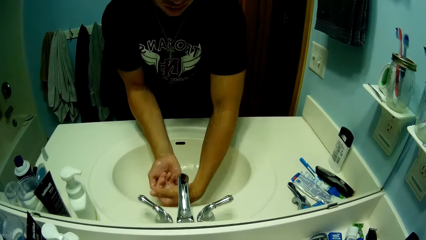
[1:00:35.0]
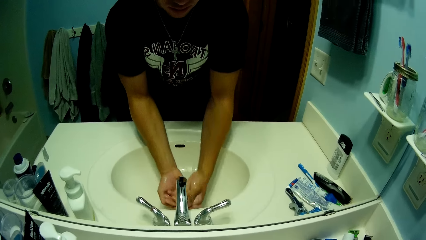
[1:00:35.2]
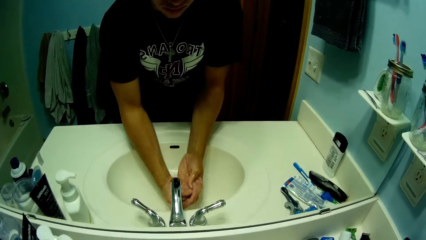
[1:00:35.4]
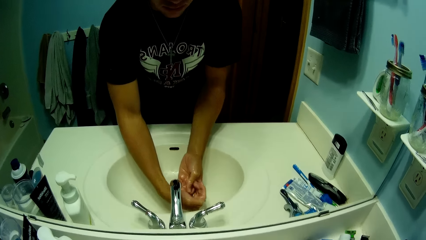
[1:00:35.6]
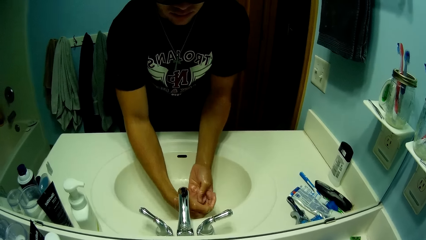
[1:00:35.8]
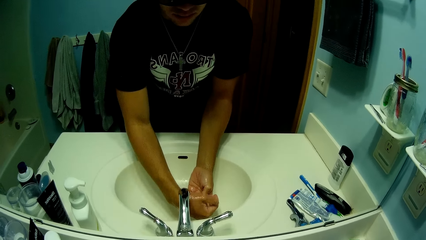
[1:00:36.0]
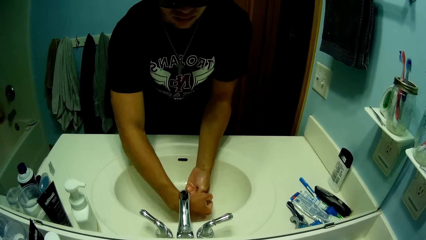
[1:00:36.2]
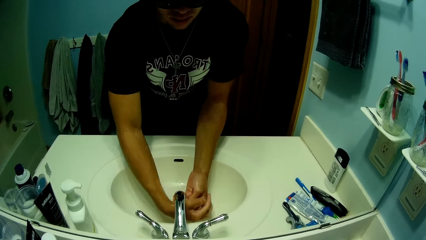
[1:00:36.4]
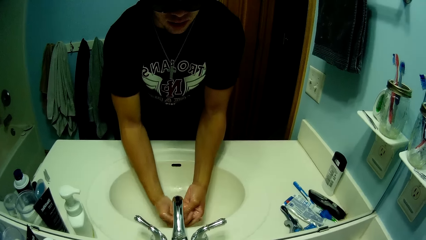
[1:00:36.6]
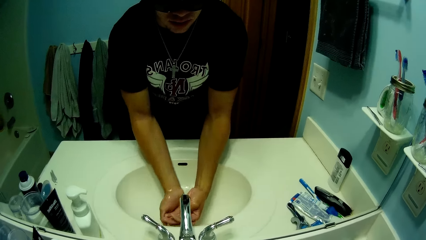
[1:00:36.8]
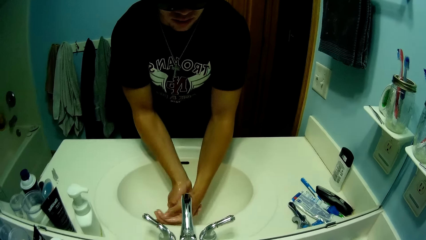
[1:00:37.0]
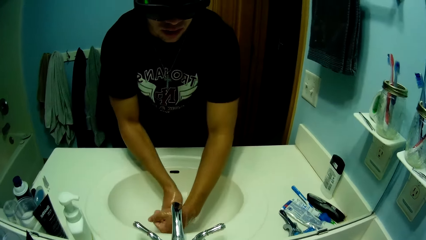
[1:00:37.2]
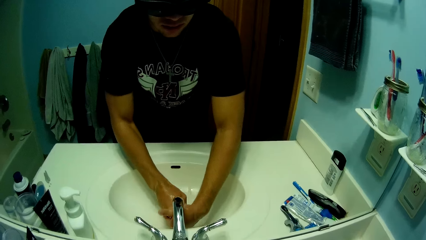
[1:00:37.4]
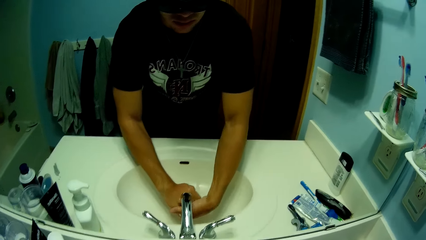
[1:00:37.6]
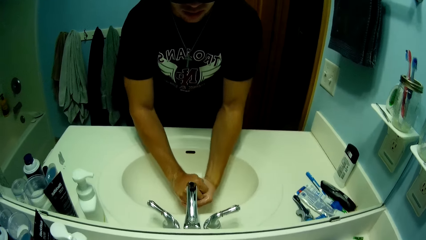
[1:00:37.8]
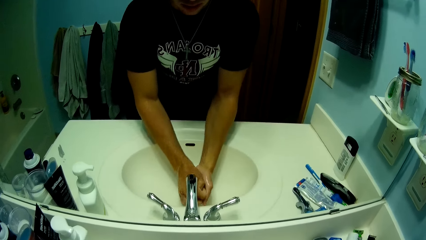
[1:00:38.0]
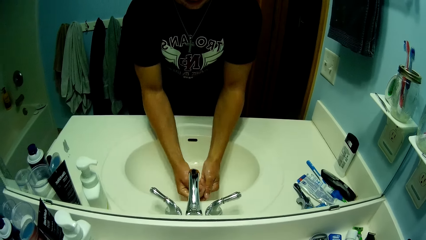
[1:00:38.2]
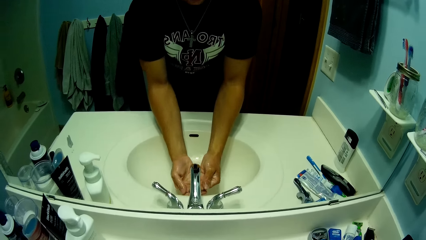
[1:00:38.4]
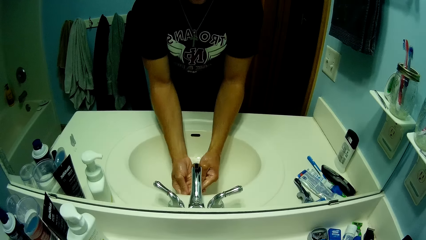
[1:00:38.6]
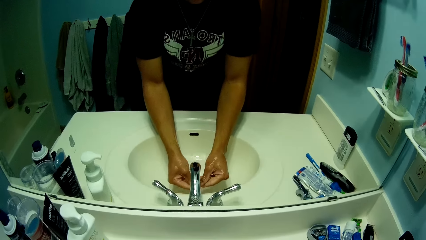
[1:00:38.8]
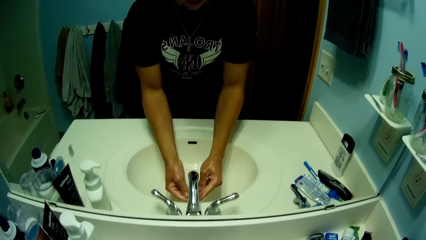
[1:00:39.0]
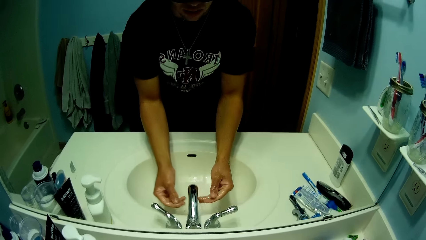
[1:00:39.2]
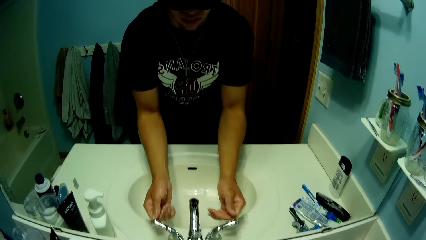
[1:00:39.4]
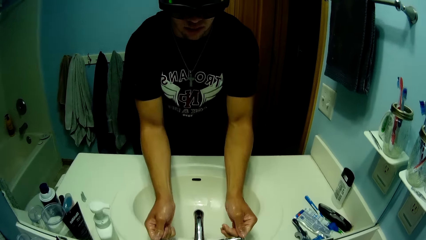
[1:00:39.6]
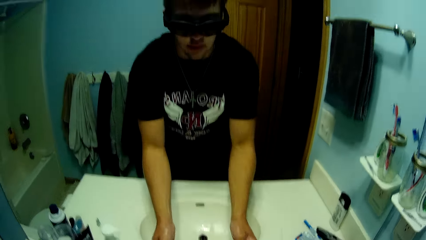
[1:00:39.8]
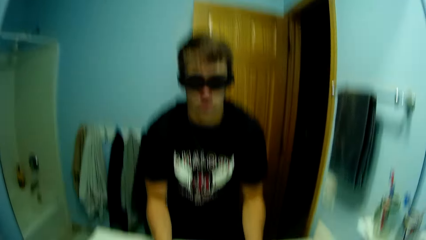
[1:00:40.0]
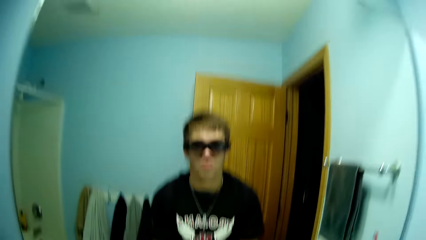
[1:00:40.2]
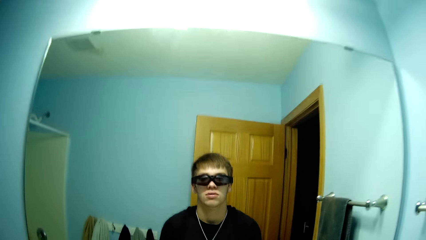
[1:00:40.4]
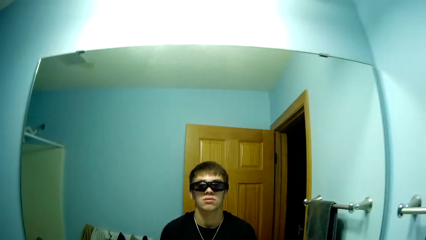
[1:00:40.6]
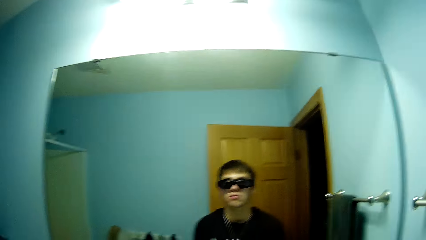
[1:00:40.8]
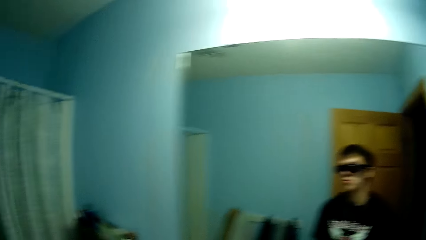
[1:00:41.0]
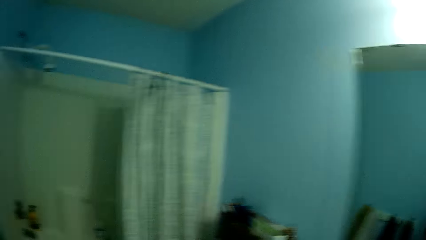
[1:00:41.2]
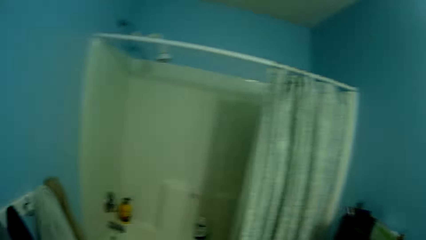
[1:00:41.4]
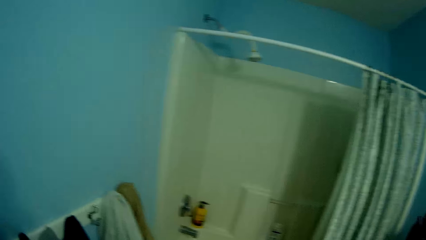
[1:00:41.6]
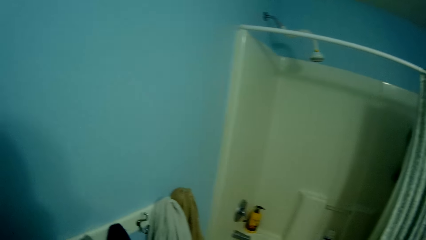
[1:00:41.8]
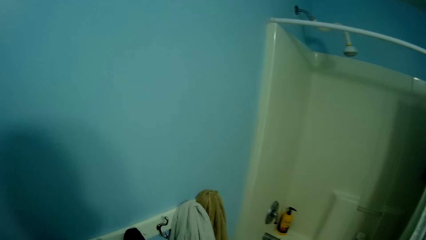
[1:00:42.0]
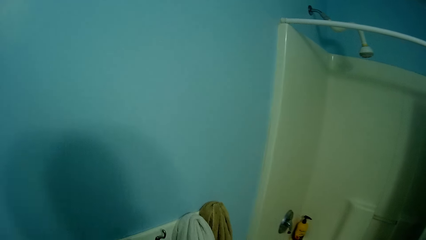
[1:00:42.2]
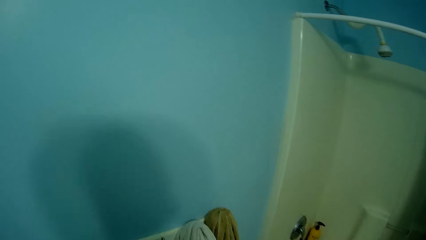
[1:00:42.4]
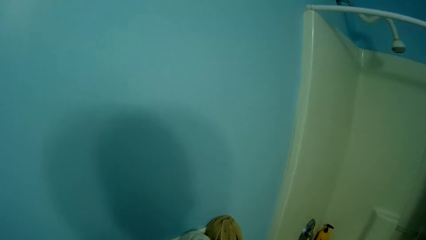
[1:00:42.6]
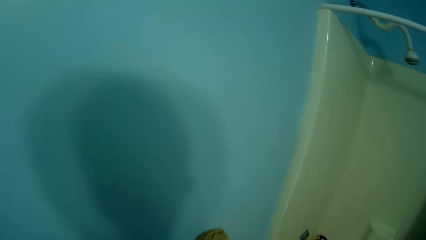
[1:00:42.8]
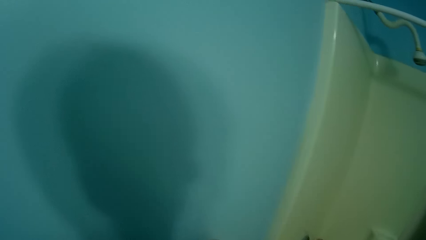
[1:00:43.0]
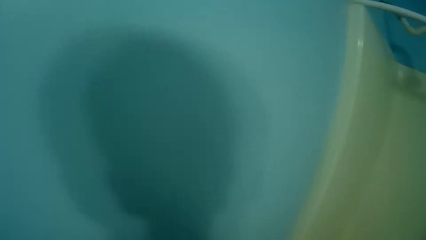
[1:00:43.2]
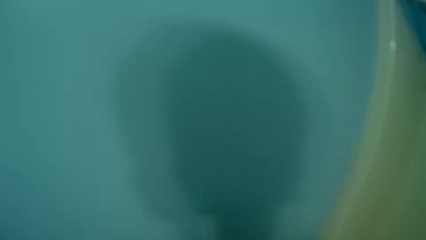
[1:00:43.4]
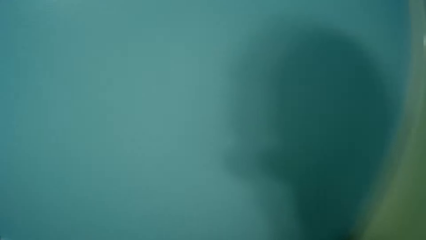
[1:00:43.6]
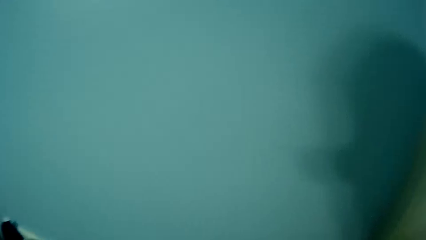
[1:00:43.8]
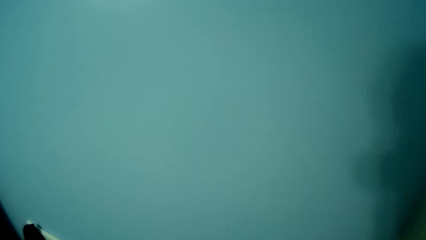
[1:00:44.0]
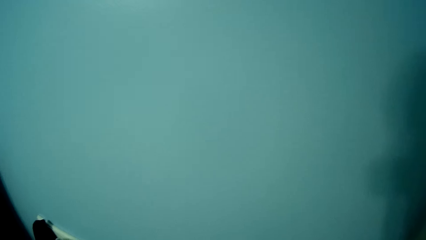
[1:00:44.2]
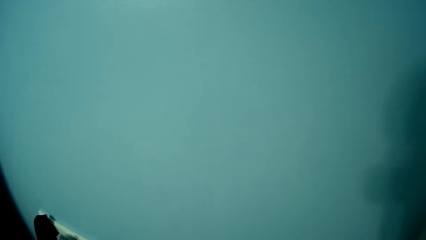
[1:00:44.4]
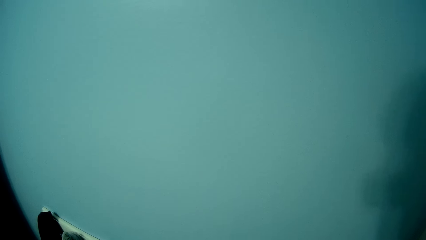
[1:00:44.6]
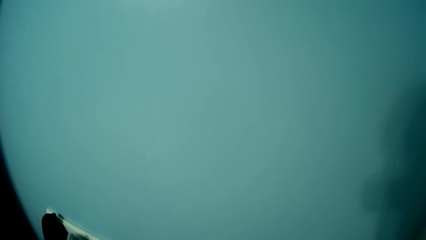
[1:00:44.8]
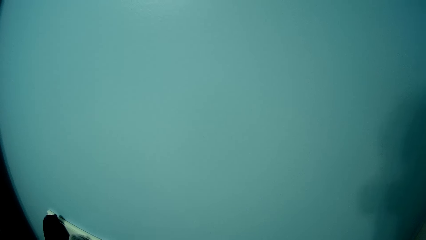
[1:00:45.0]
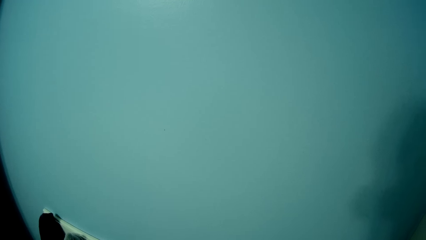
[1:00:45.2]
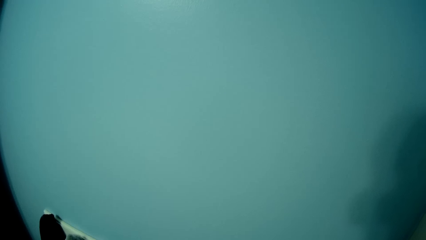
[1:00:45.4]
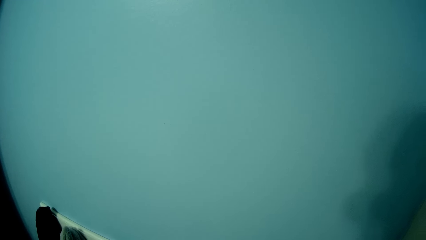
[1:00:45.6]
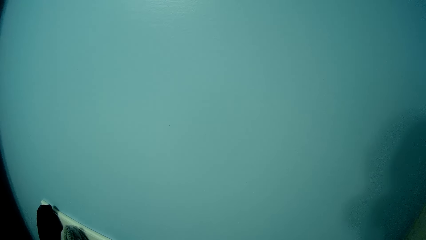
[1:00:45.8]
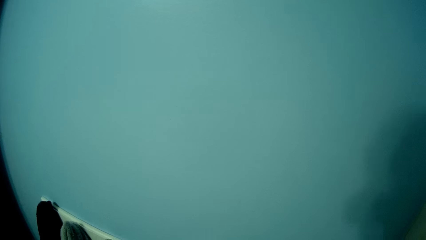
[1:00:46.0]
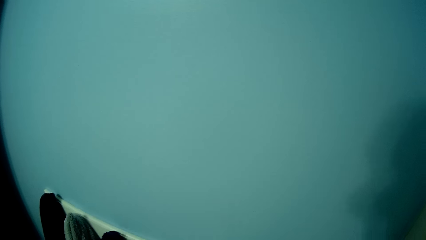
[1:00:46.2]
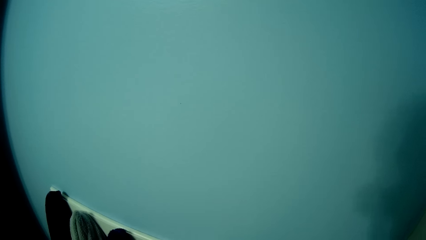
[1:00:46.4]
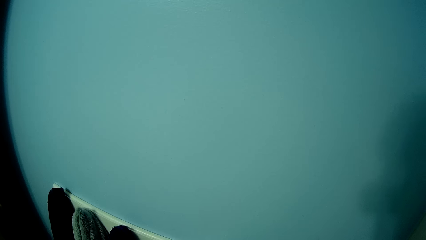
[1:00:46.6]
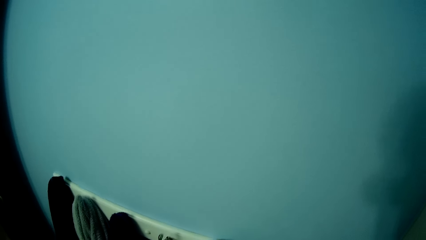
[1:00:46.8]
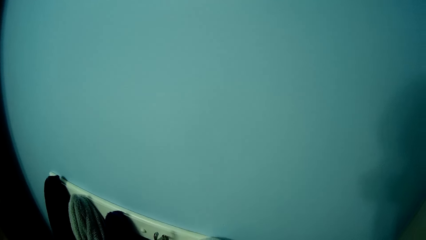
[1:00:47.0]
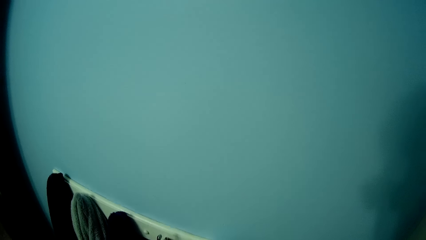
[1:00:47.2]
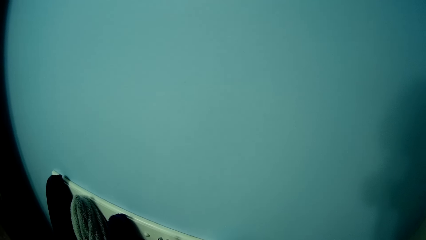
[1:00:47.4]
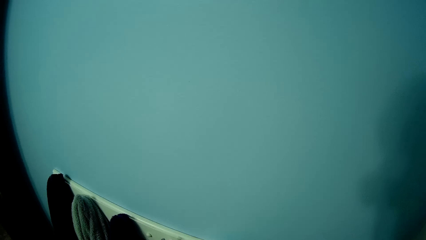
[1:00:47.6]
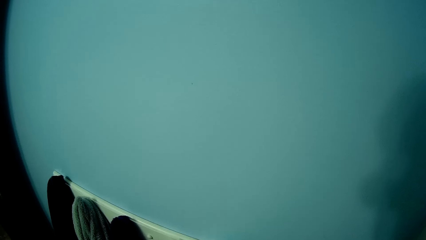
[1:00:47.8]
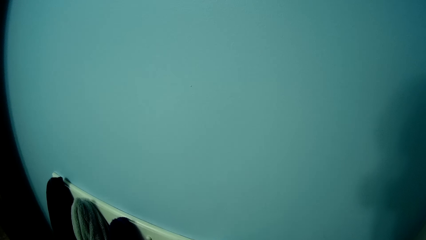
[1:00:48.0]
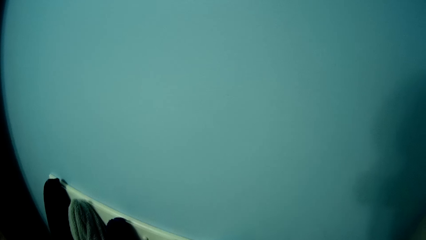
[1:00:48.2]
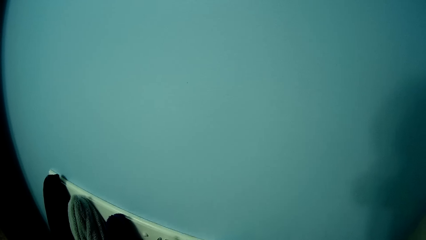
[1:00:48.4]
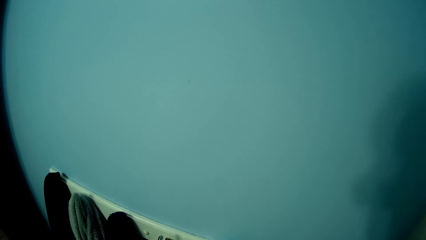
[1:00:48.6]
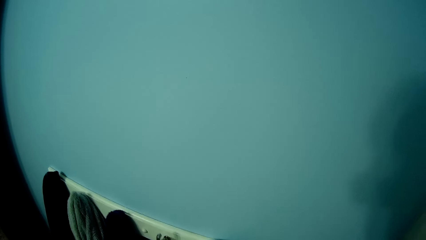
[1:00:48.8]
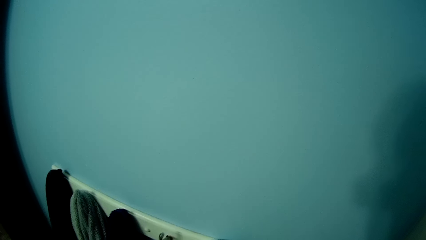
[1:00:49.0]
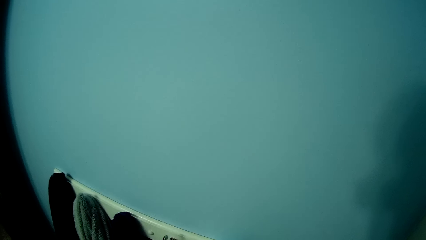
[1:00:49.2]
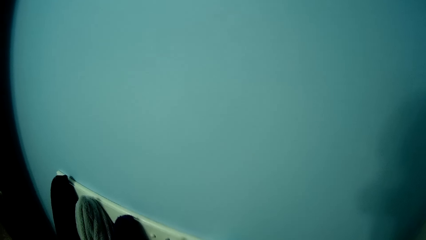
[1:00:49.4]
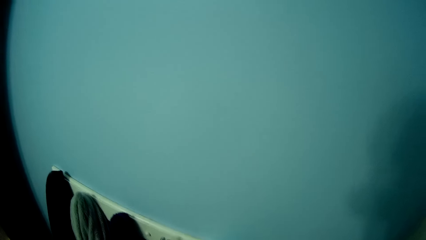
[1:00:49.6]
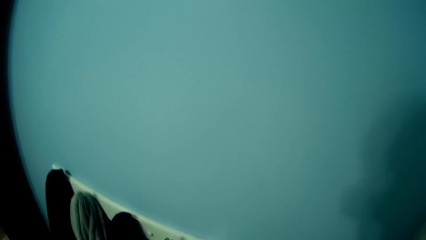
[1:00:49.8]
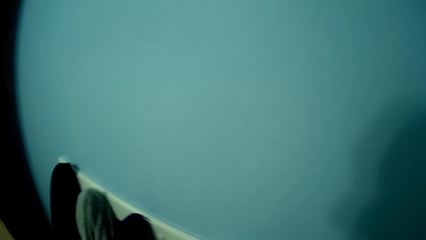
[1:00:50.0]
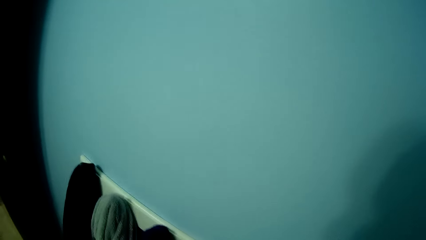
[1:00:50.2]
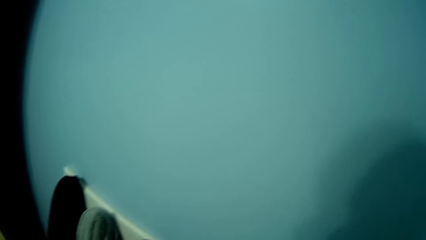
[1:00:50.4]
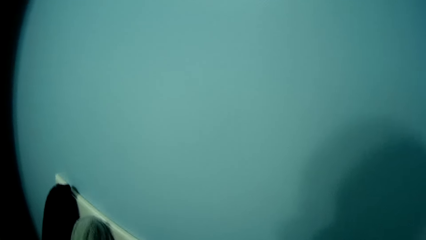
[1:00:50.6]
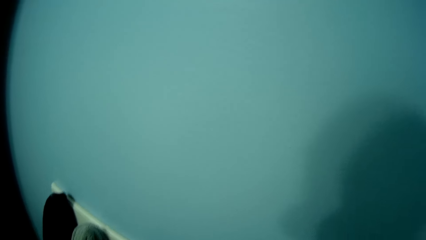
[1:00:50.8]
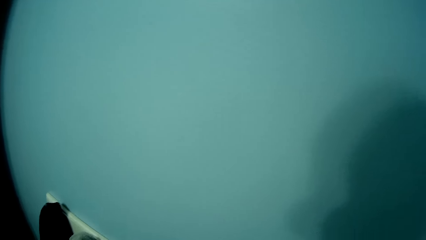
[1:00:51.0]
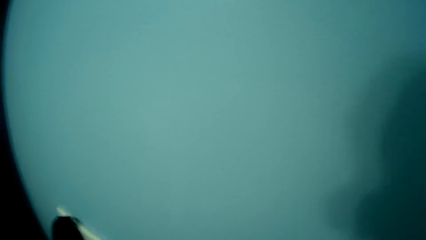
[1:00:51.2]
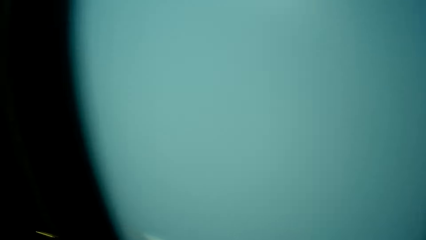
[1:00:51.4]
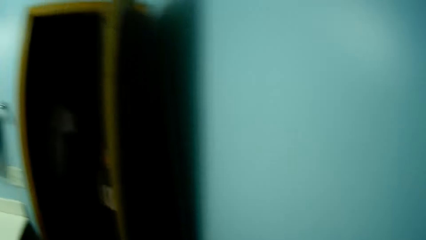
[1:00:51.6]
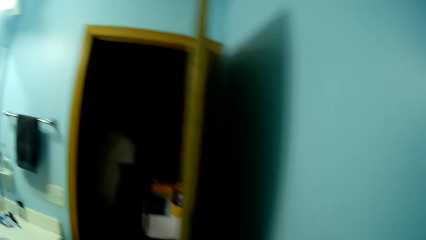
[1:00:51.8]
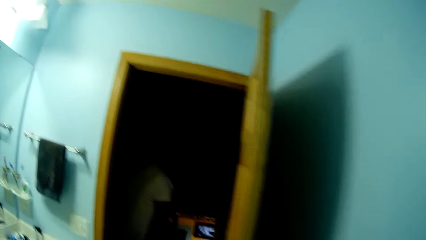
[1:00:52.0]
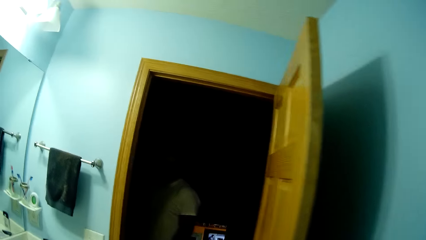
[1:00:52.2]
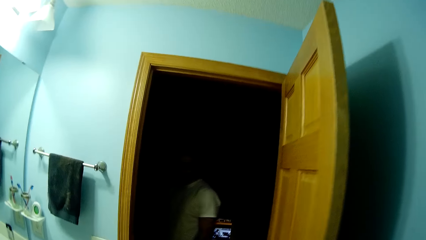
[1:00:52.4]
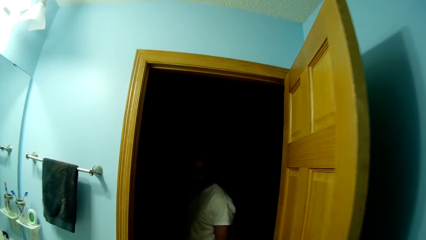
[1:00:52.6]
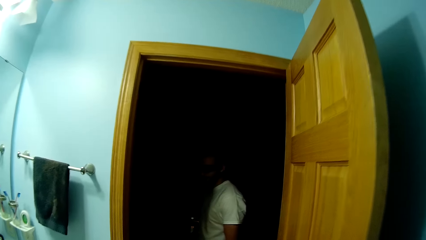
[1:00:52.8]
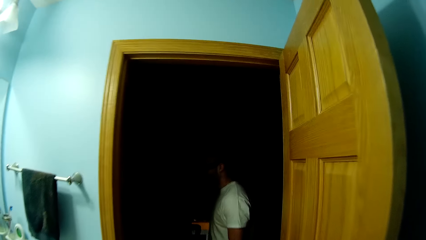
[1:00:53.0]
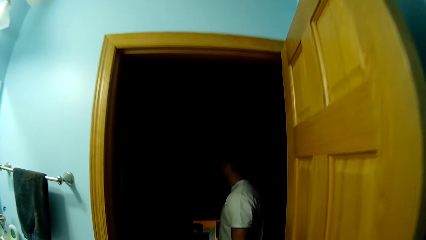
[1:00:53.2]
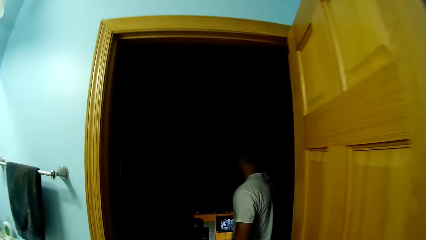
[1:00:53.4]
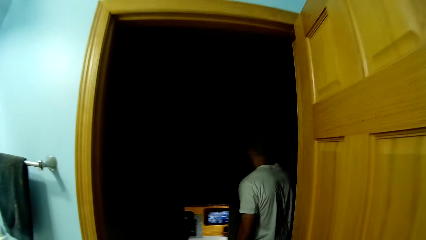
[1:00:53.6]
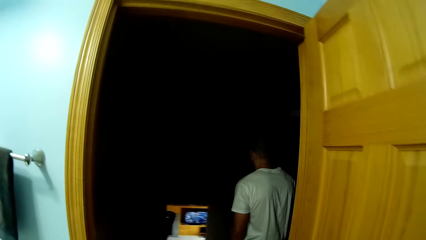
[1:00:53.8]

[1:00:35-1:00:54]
The camera wearer talks to a man. The camera wearer rinses his hands with the water. He moves his hands forward. He closes the tap. He looks at the mirror. He looks at the shower. He moves towards the shower. He stares at the wall. He talks to the man. He walks towards the man.
